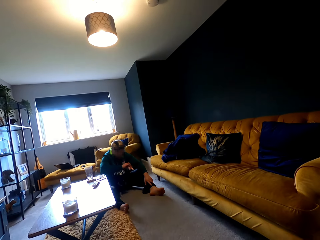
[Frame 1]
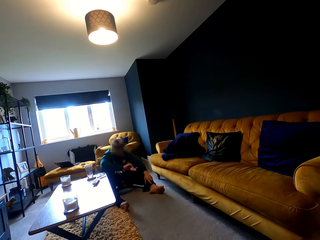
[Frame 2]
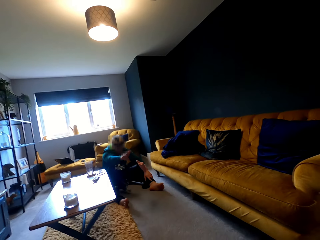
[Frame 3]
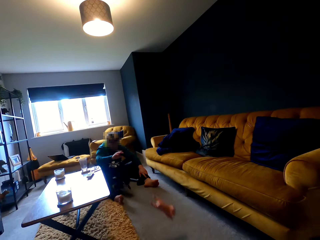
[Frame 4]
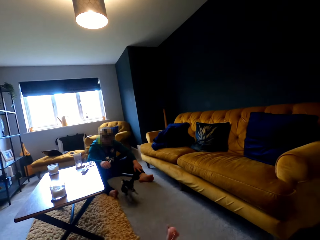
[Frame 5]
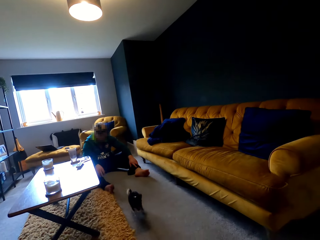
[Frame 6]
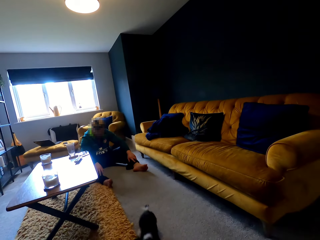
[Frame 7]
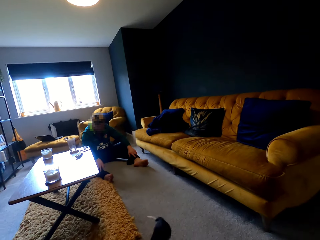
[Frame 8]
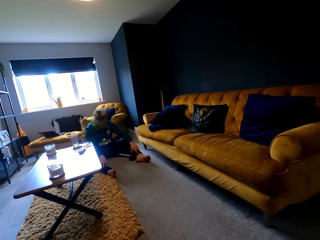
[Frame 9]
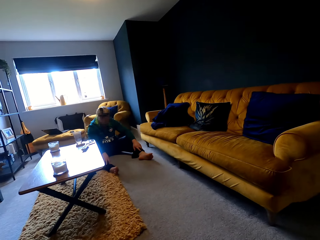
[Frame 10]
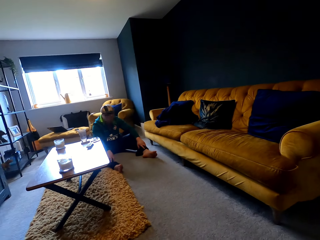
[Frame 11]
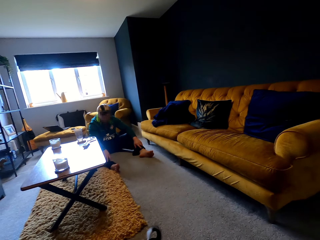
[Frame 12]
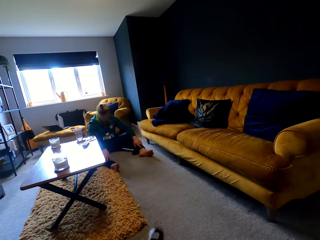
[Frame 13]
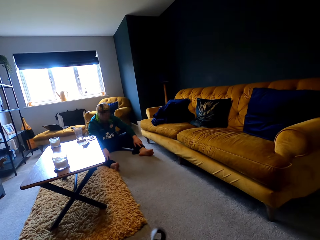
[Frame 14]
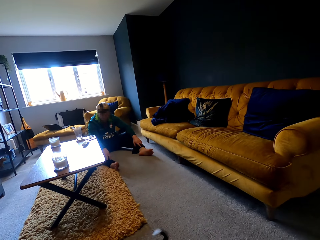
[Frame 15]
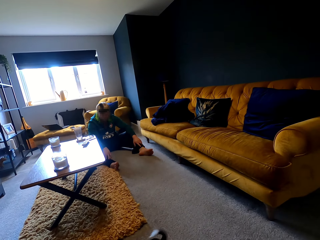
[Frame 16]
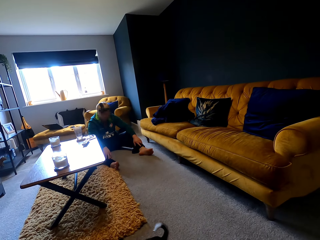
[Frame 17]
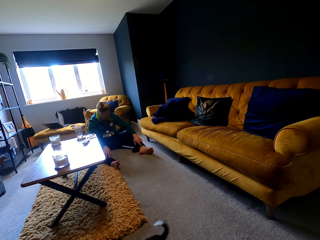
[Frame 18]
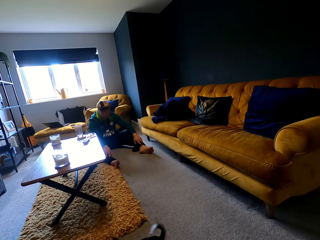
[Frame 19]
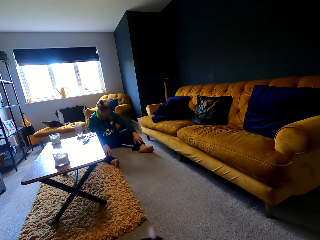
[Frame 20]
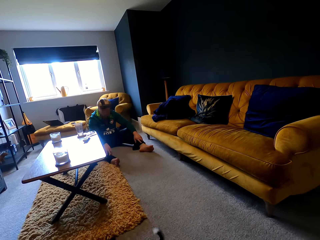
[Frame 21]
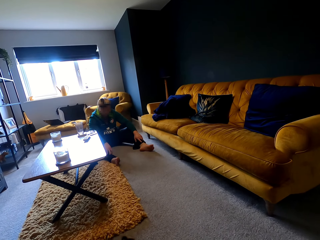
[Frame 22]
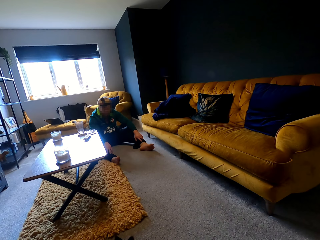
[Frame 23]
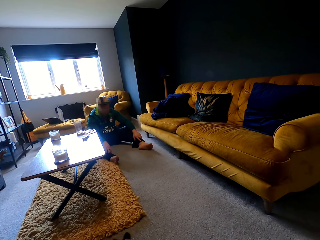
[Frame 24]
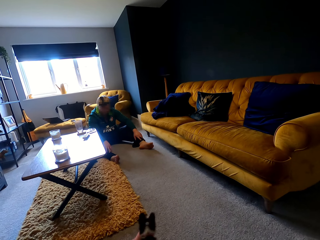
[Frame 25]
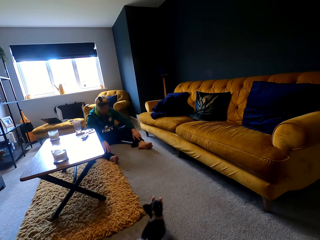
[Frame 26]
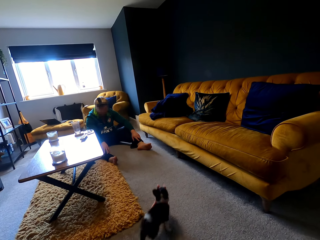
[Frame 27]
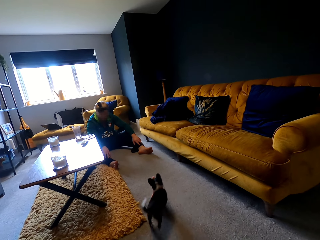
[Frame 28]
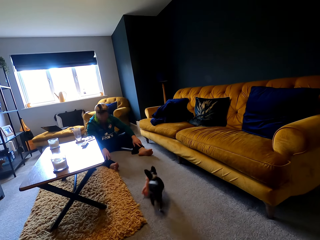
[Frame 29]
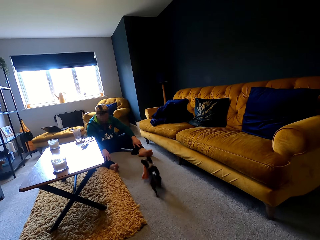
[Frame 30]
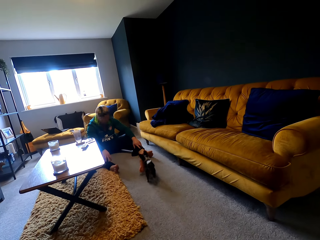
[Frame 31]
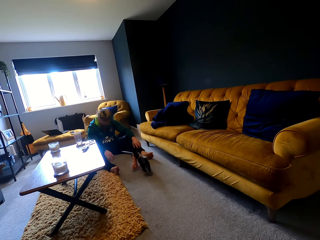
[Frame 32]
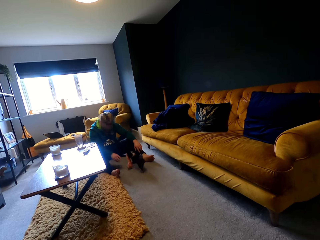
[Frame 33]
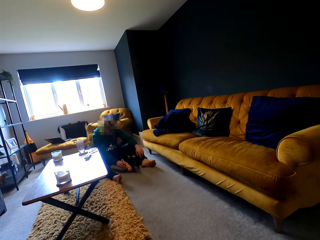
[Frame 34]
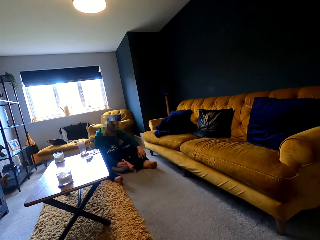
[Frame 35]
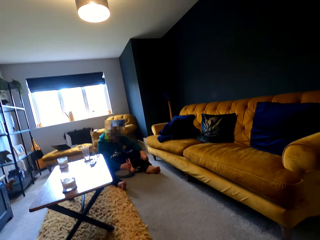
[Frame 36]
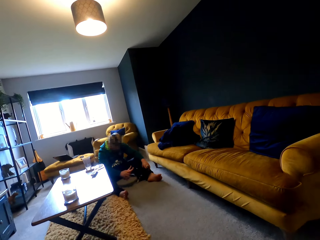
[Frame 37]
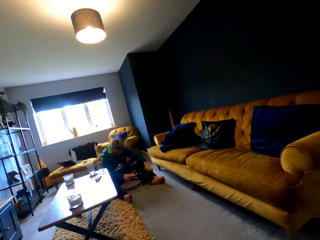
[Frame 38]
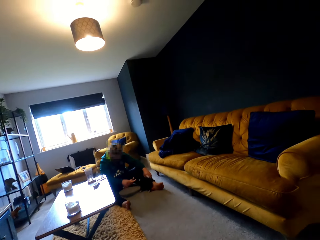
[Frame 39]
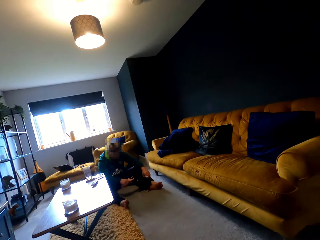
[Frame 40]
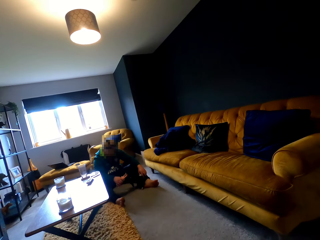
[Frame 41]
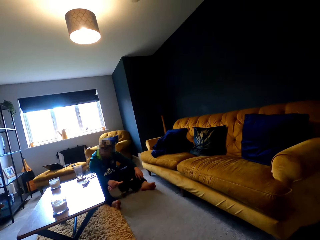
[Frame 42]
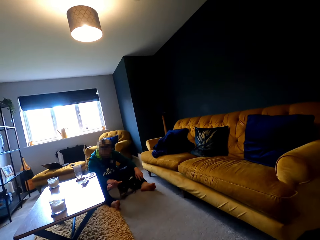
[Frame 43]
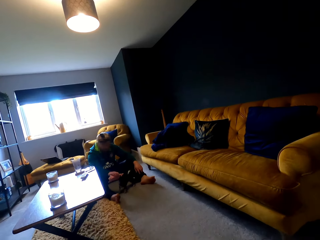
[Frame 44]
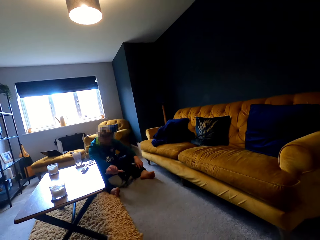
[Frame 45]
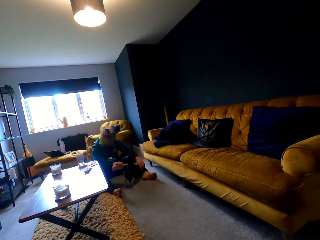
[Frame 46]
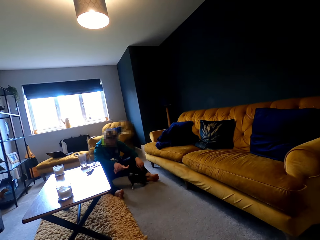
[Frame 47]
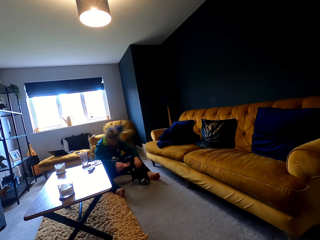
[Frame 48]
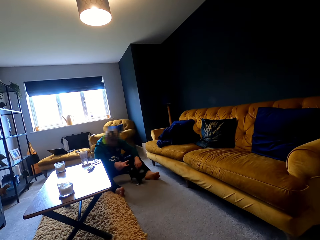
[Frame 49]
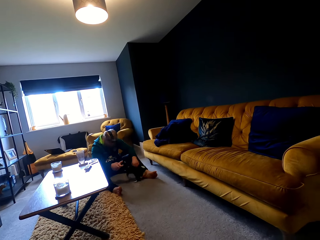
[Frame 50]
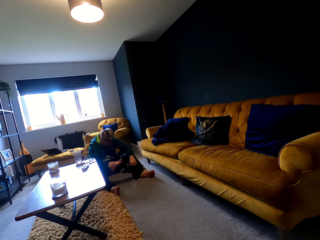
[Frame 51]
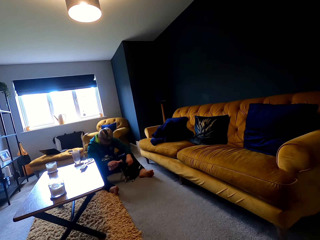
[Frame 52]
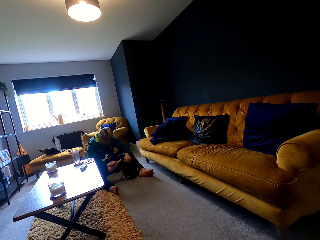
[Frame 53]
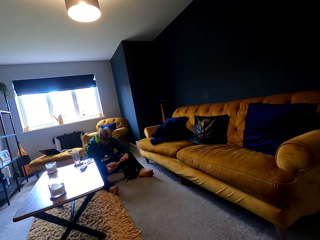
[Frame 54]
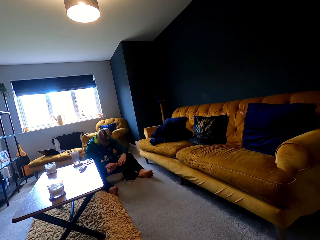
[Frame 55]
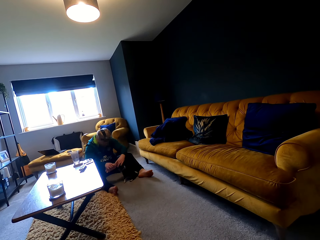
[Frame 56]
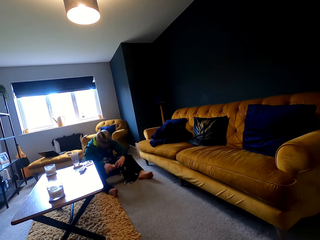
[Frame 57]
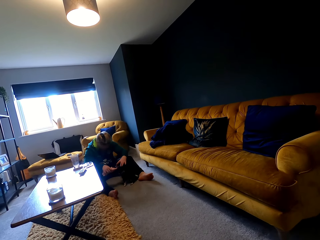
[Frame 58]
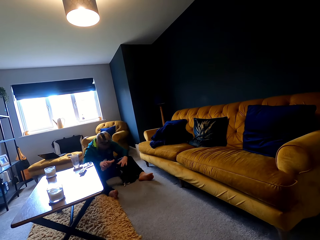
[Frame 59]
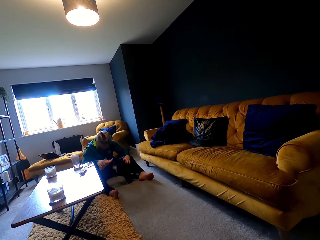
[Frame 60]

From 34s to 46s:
A man throws a stuffed animal. The man plays with the puppy. The camera wearer gazes at the puppy. The man plays with the puppy and holds the stuffed animal.

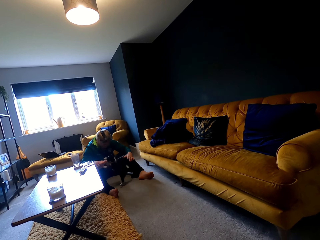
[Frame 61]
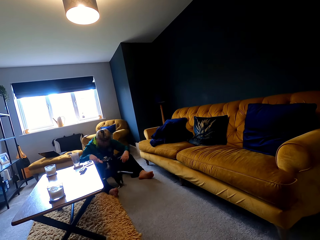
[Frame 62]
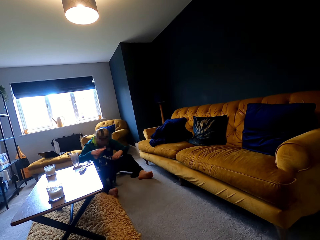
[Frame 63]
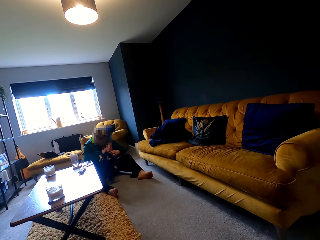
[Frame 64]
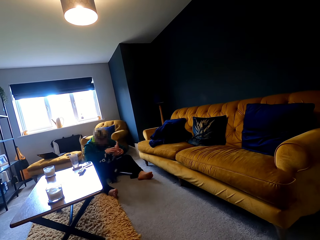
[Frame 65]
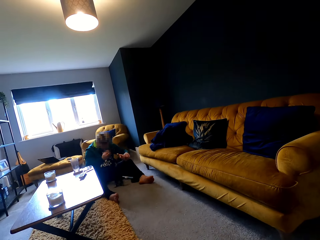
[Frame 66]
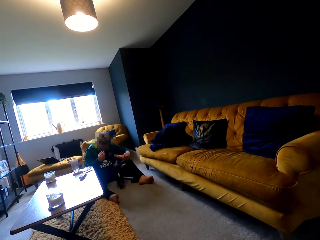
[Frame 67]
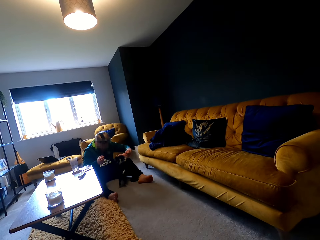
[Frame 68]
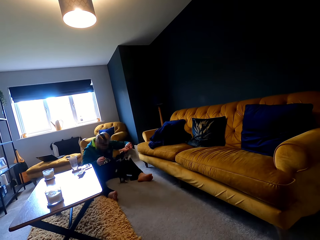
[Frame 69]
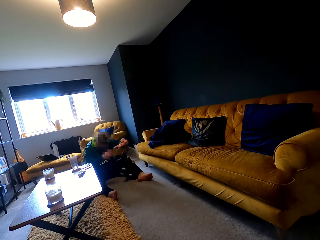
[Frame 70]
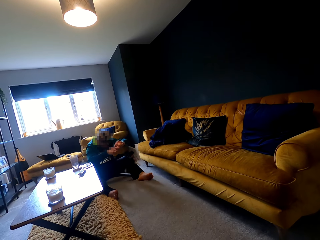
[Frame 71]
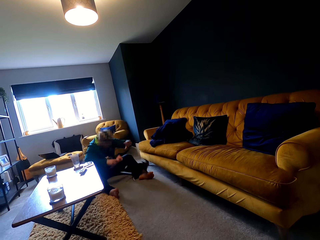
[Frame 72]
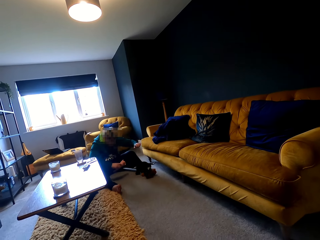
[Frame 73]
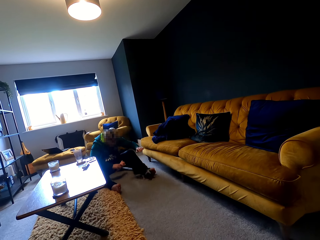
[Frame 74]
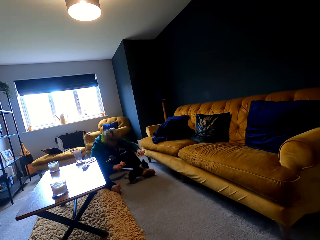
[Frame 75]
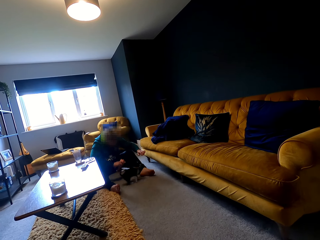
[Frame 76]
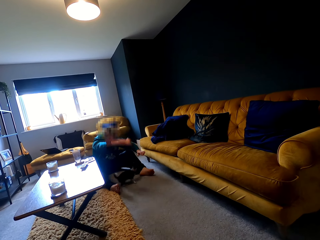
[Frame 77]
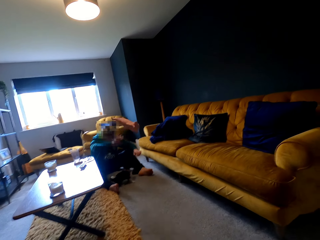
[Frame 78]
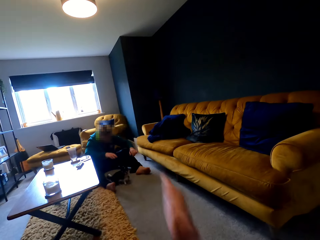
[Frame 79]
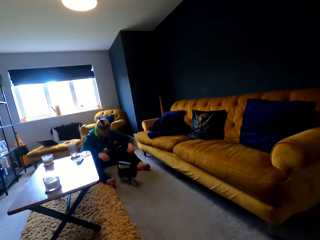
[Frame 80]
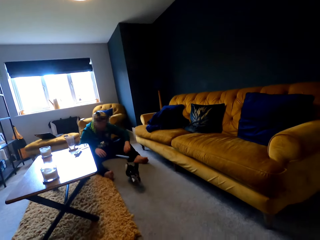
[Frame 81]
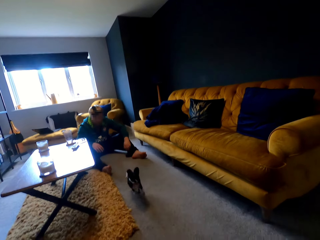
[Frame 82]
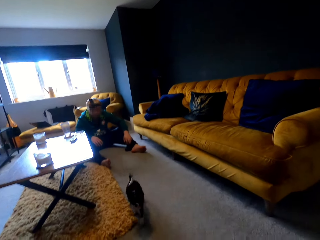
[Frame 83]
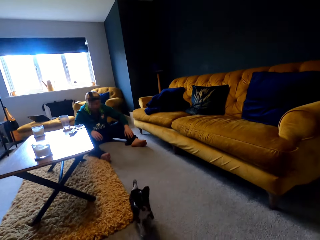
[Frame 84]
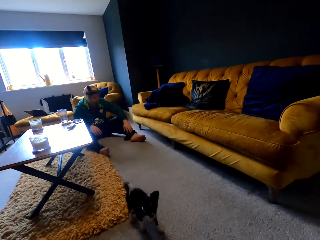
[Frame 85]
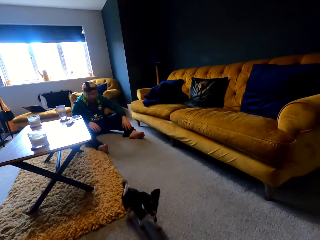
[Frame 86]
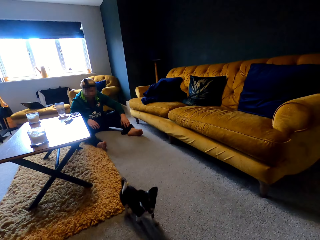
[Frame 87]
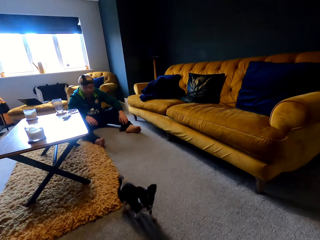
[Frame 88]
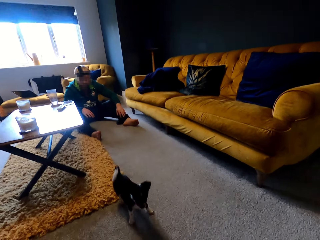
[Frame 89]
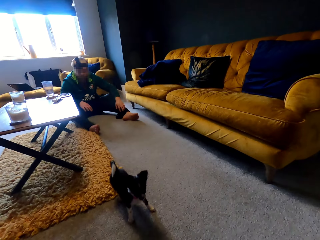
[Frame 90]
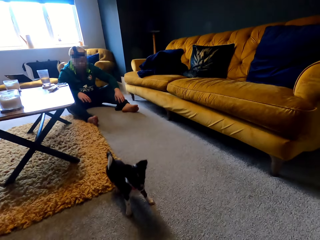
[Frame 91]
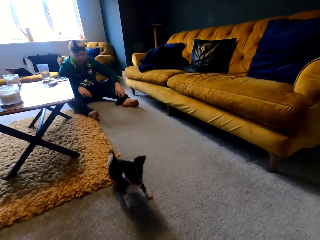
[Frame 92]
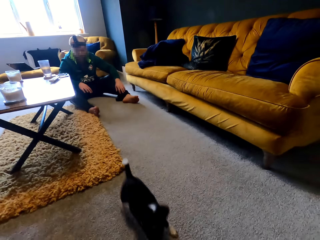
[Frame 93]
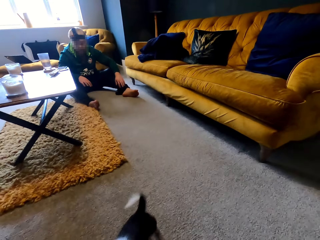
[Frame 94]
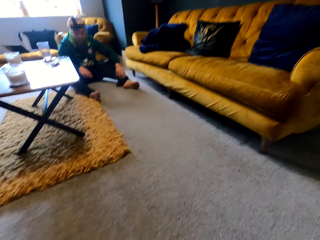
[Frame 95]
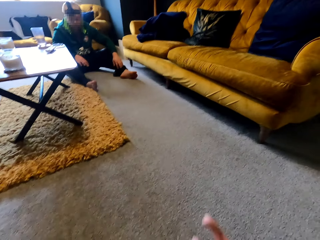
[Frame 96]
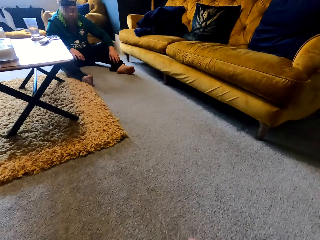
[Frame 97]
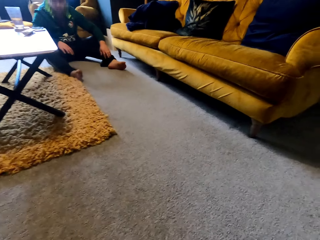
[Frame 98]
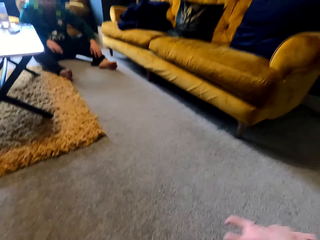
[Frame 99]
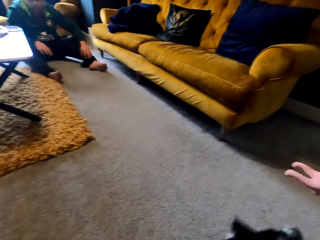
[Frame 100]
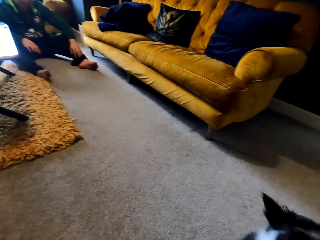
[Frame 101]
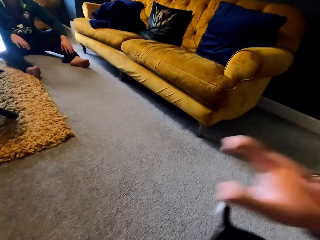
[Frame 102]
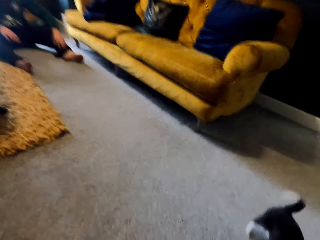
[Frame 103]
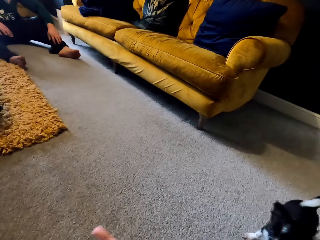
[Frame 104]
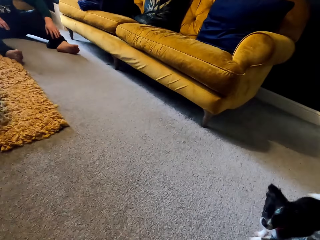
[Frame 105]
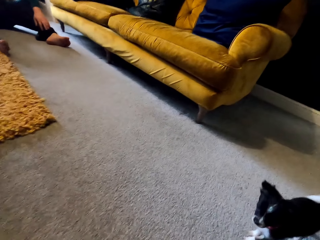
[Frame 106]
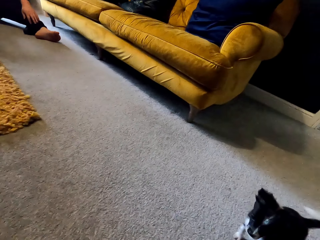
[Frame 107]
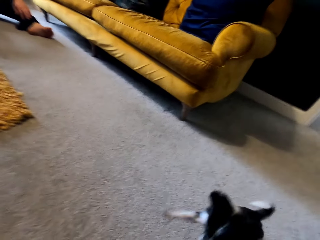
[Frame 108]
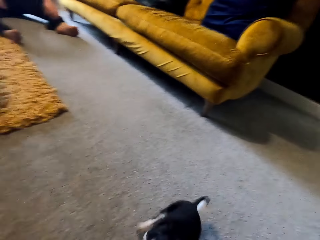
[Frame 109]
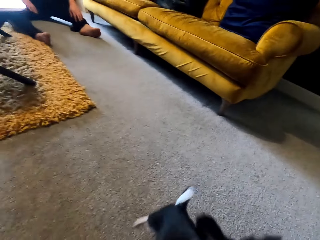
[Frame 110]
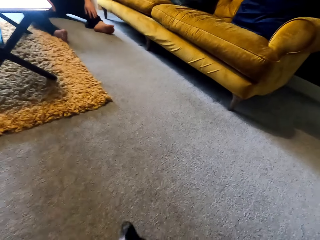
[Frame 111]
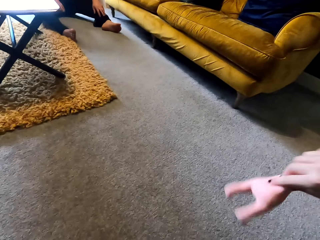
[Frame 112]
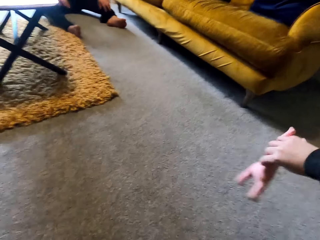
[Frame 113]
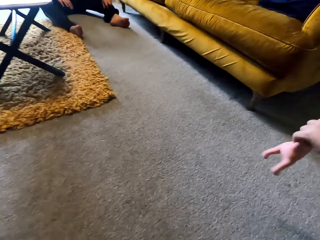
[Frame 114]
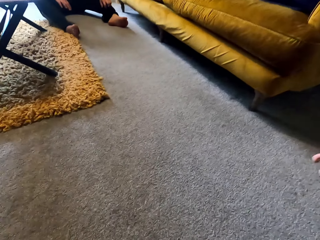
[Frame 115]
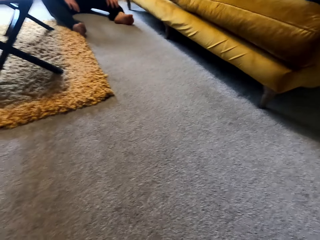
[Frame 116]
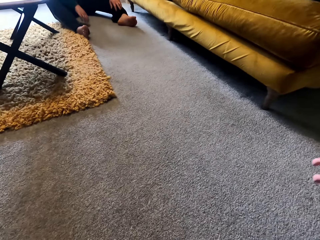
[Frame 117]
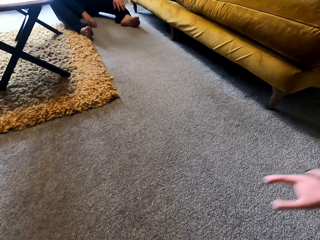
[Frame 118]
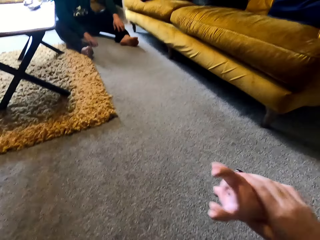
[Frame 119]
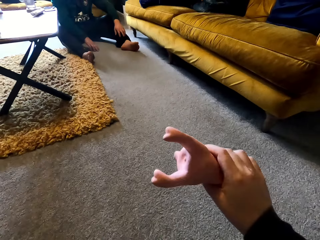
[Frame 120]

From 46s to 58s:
A man throws a stuffed animal. The camera wearer waves the stuffed animal at a puppy.
